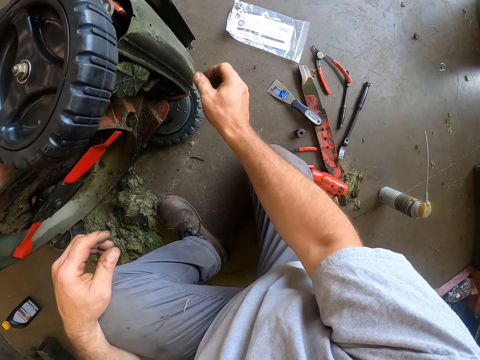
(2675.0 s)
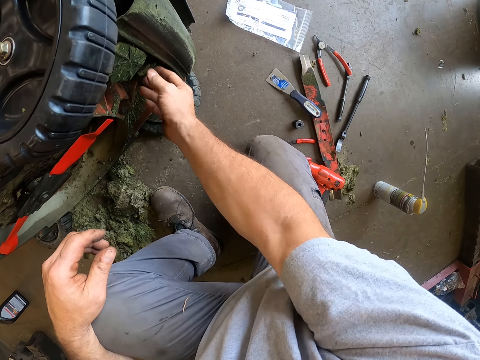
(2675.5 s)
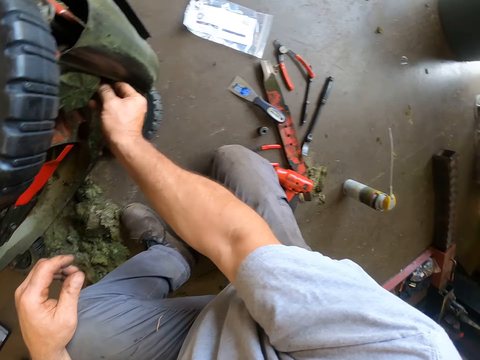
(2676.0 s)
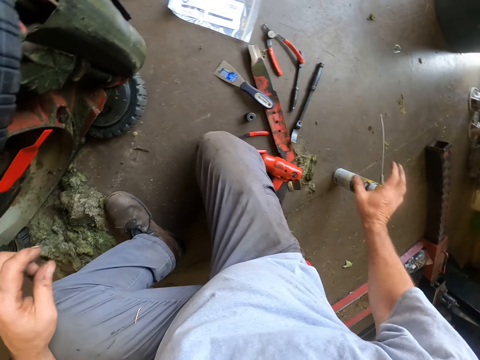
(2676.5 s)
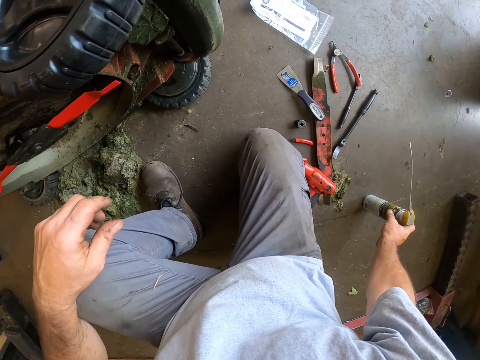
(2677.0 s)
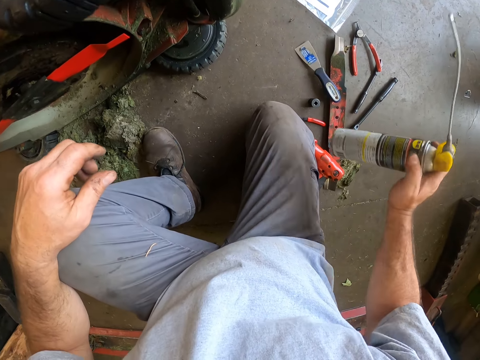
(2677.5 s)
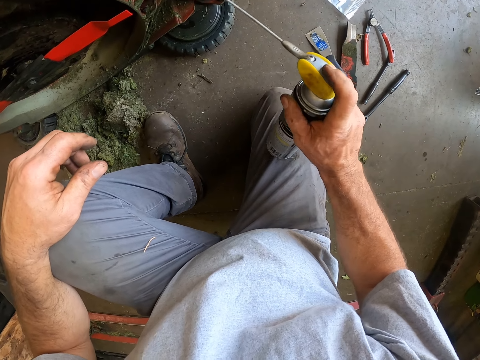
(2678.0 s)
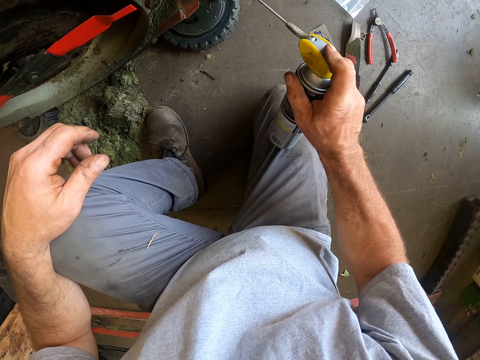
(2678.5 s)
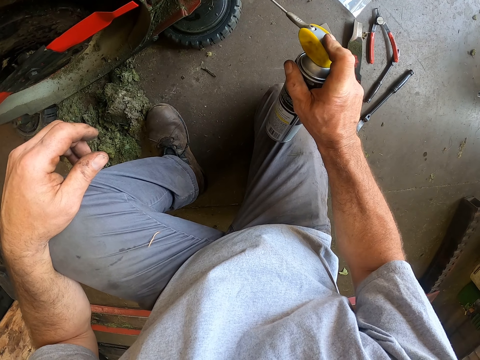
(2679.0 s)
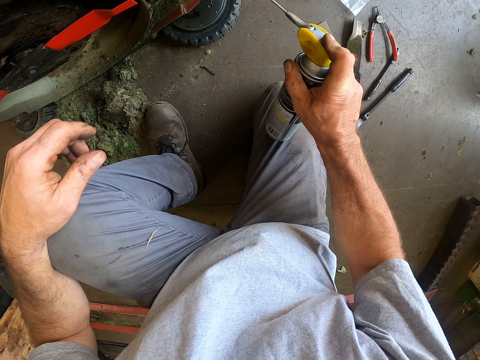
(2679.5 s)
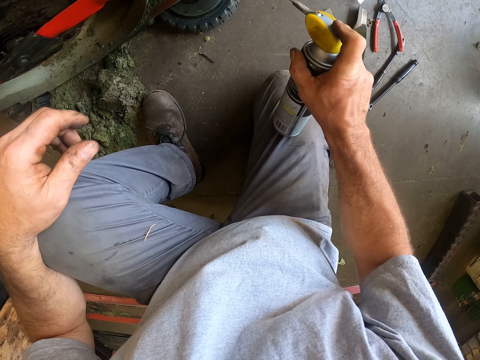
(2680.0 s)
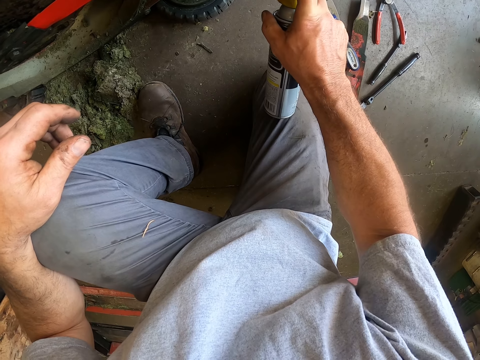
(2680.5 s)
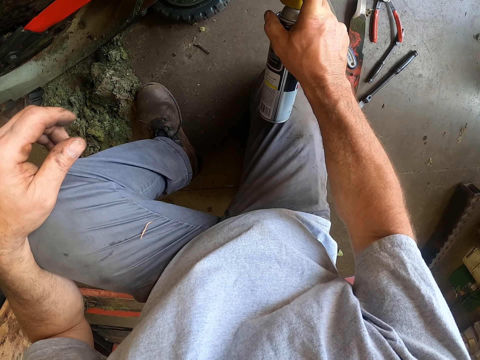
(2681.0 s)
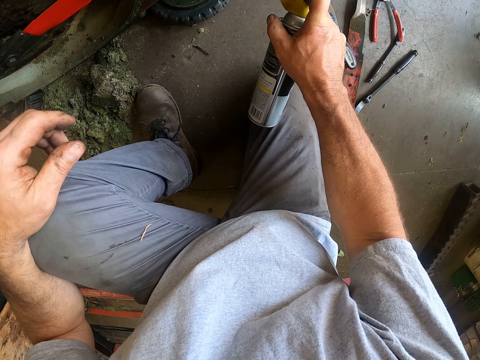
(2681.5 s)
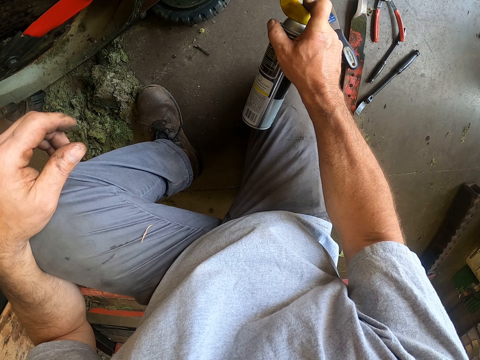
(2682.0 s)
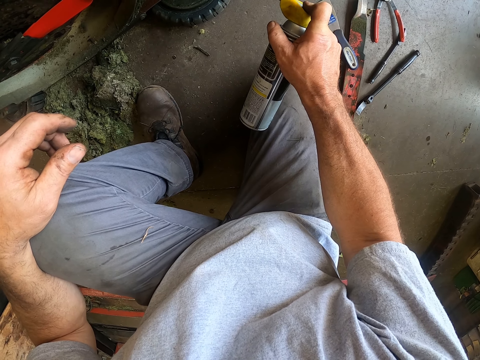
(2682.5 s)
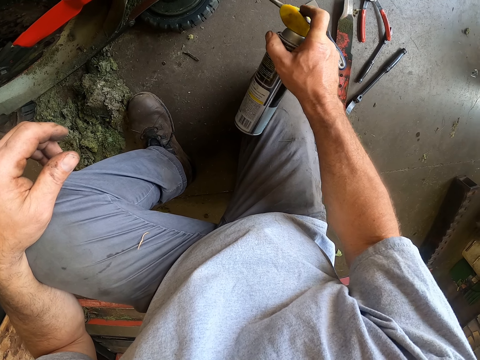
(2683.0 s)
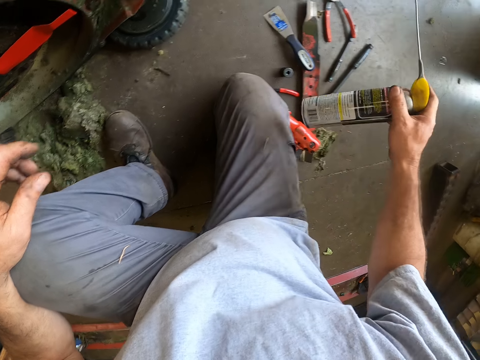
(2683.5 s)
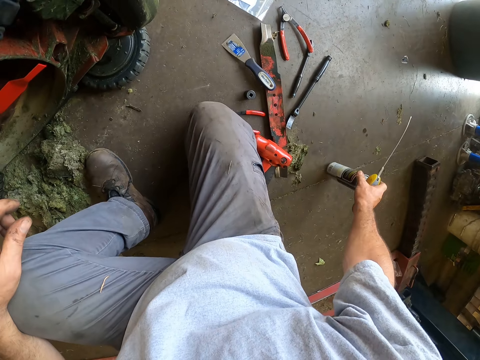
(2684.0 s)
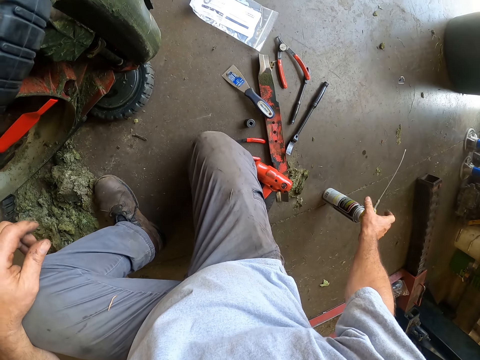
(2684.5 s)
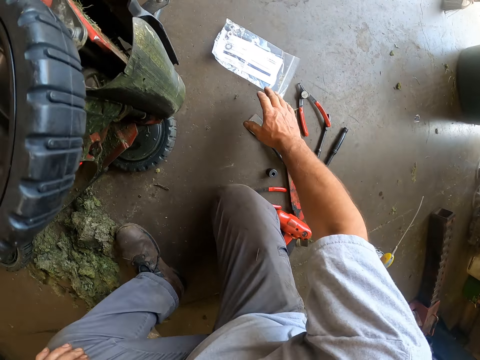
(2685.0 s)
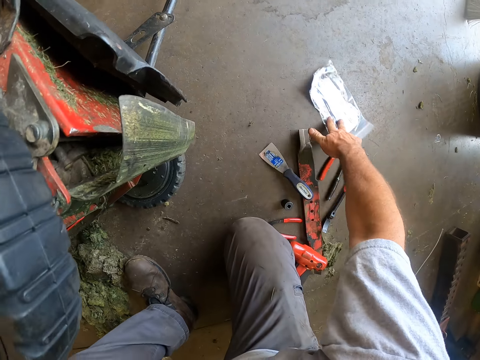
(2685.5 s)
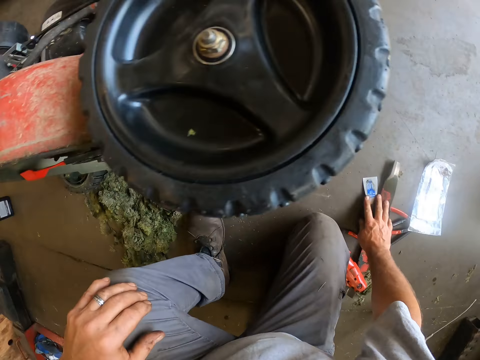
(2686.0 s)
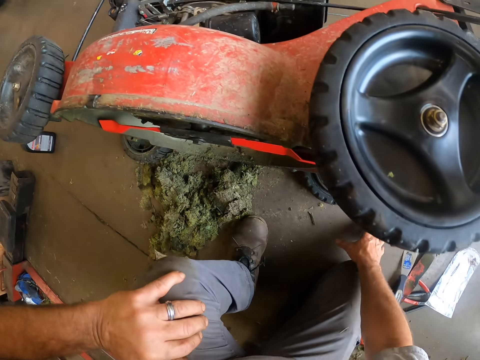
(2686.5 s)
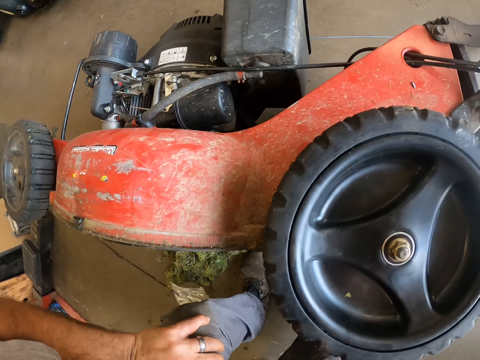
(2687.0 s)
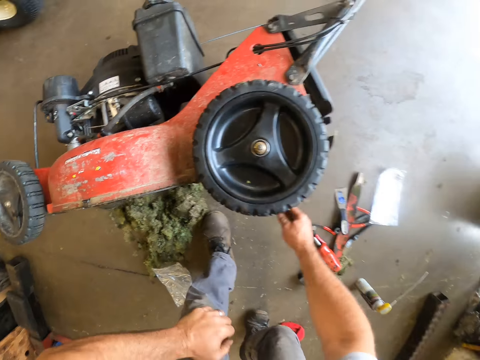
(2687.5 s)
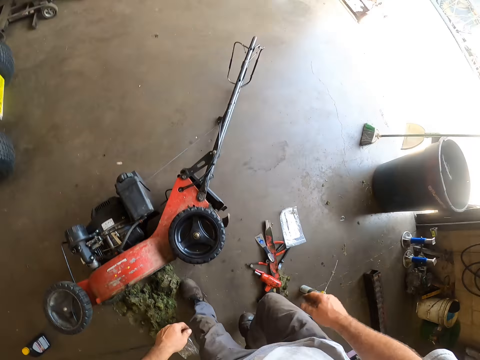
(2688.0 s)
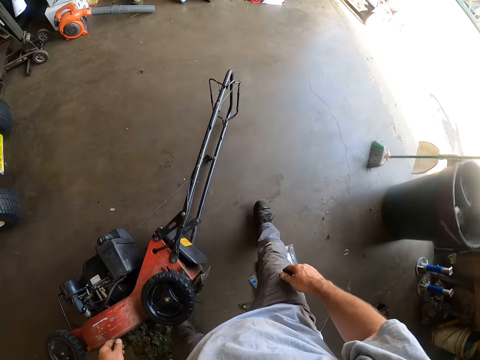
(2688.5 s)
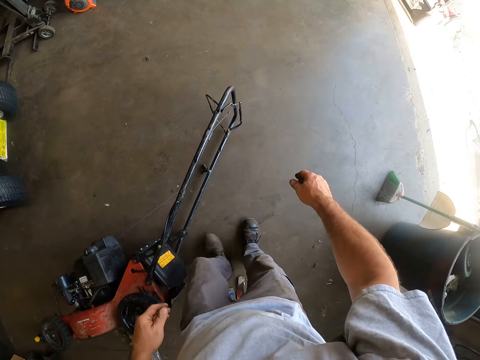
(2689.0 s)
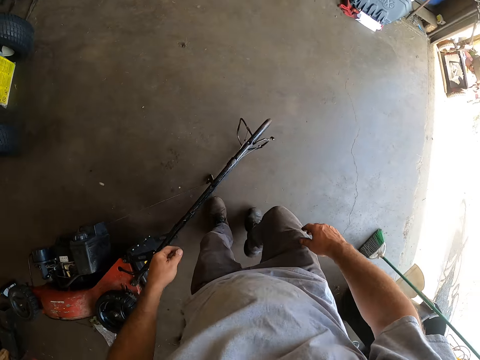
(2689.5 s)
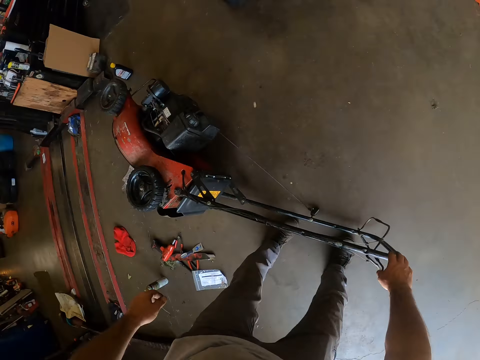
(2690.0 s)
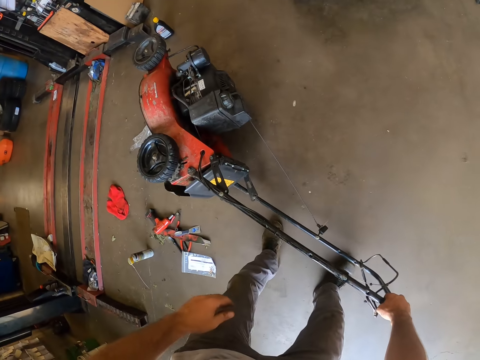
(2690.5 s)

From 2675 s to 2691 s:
The camera wearer opens something. They pick up the glue can from the floor. They spray the lawn mower. They press the glue to the underneath of the lawn mower. They drop the glue can on the floor. They move a nylon on the floor. They stand up. They move to the front of the lawn mower.

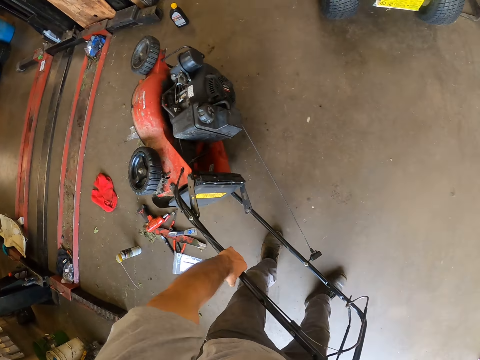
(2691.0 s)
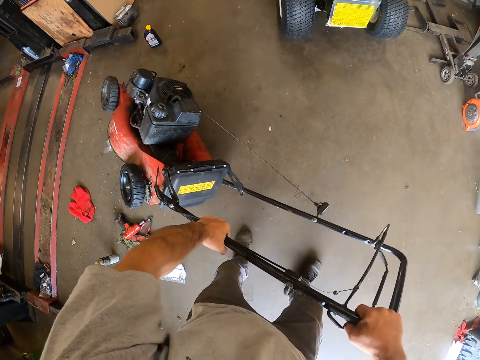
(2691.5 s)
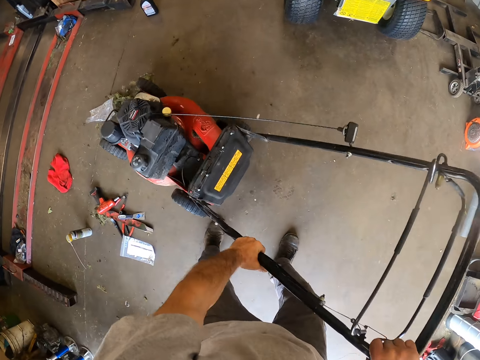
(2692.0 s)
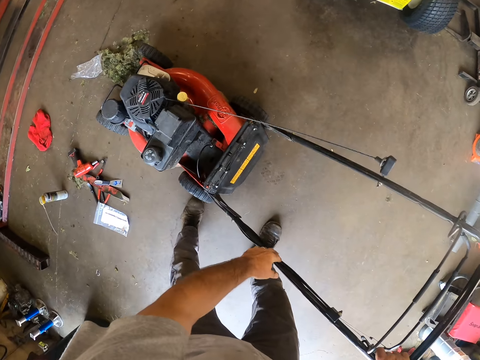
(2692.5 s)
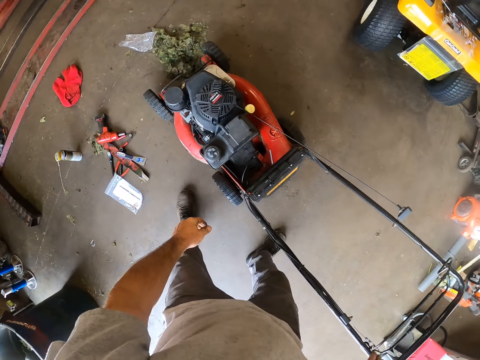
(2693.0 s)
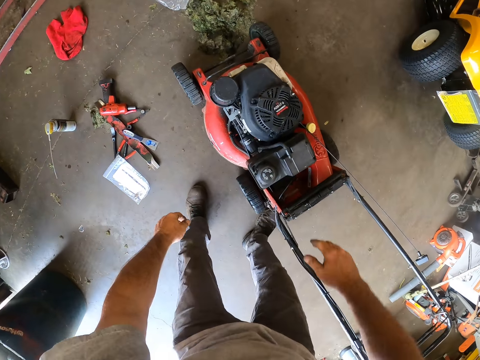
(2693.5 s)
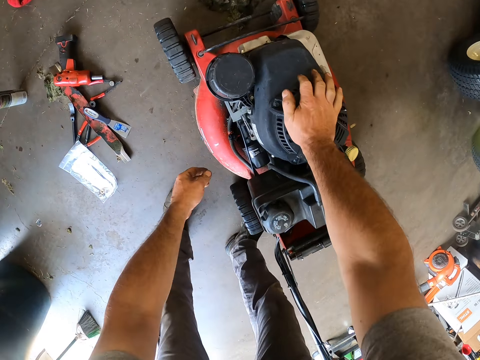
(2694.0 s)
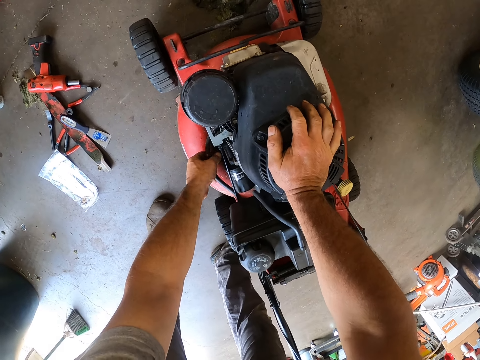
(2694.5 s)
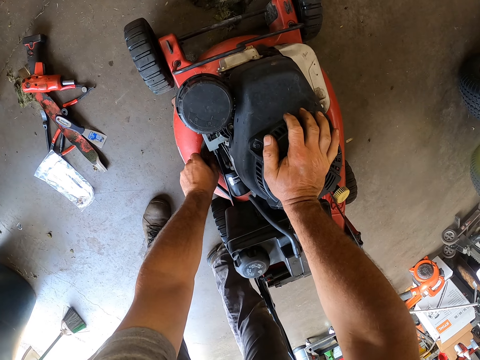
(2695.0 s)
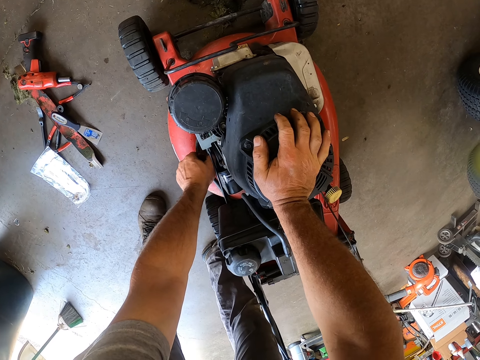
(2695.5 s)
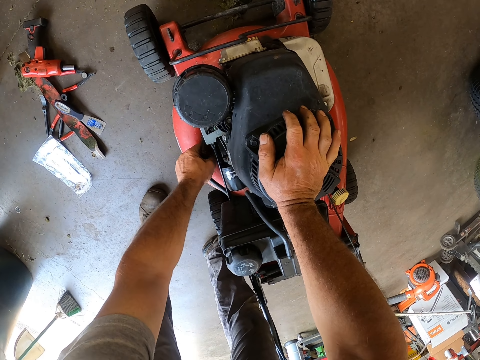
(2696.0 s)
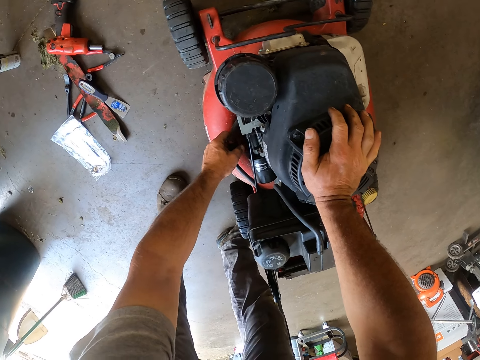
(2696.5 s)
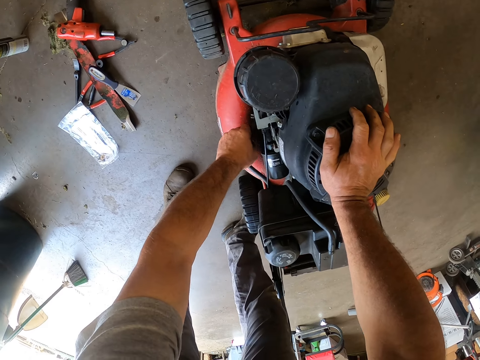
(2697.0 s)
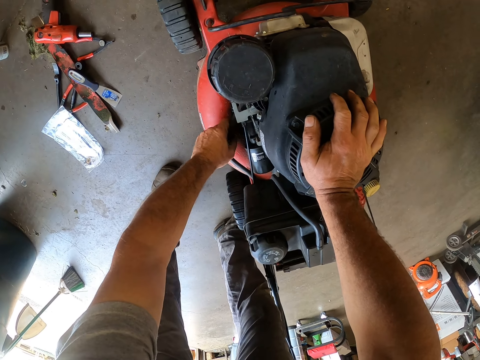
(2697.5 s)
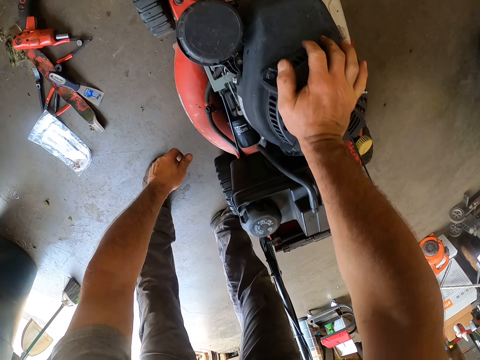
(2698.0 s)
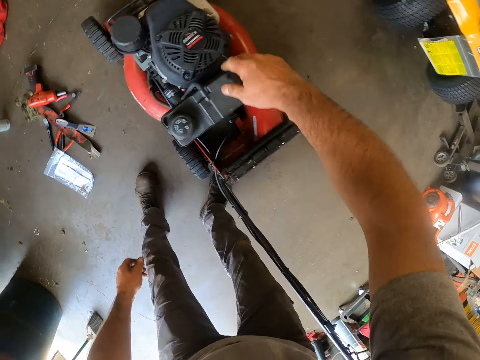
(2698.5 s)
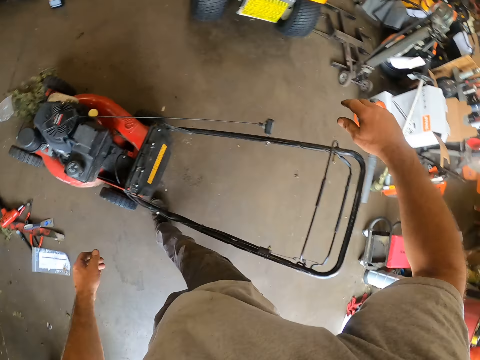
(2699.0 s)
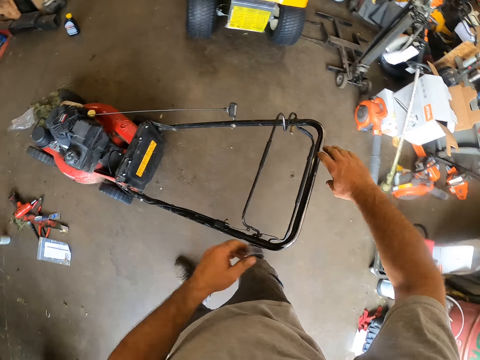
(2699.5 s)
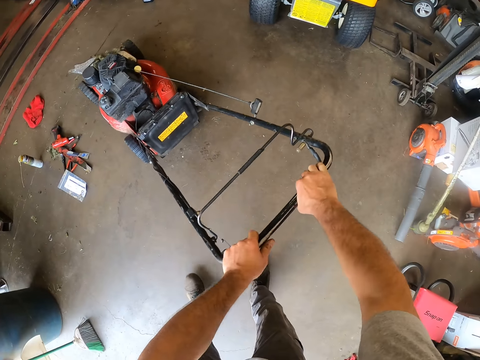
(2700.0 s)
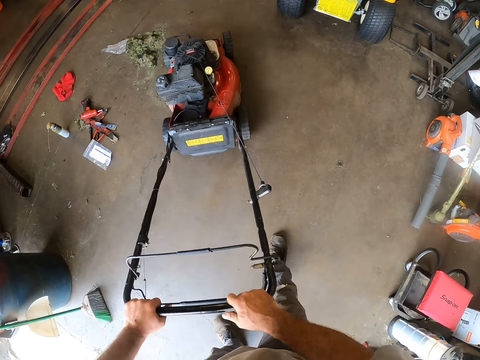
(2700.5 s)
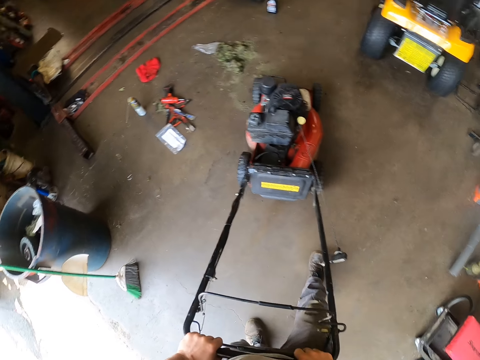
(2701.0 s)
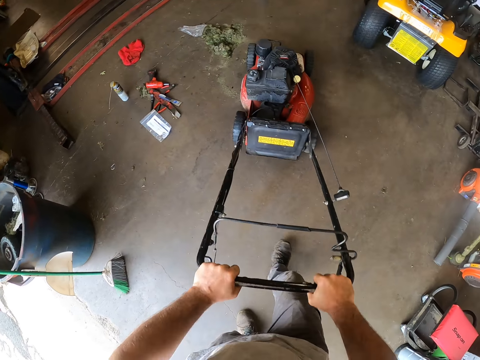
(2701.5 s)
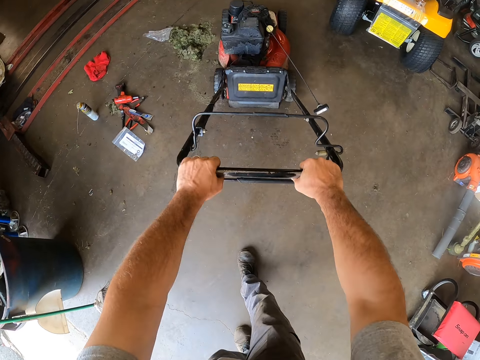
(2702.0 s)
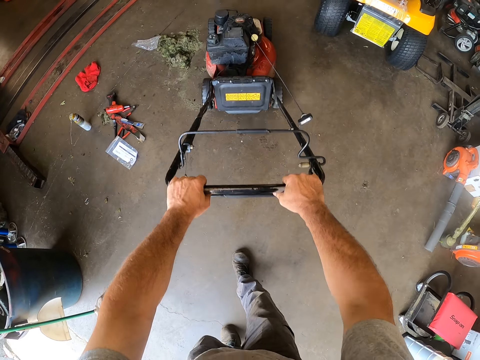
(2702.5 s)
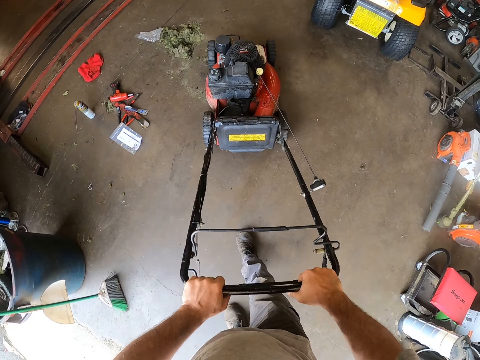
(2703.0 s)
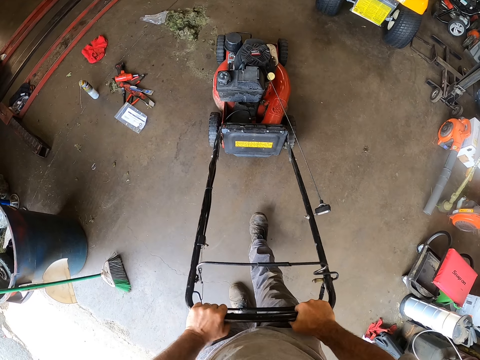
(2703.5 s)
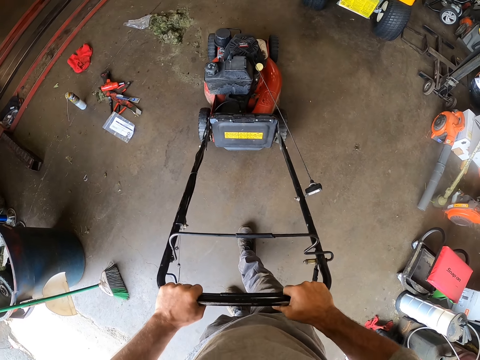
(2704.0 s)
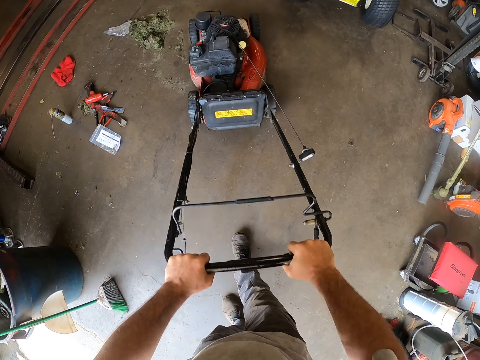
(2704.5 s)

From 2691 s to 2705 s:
The camera wearer raises the lawn mower. They adjust a hose in the lawn mower. They move the lawn mower around. They test the lawn mower.
